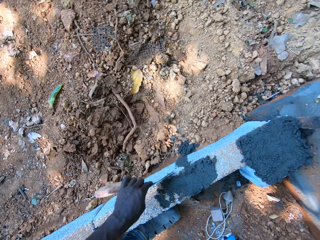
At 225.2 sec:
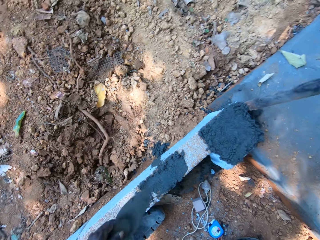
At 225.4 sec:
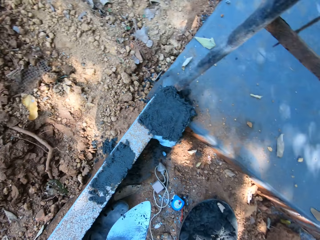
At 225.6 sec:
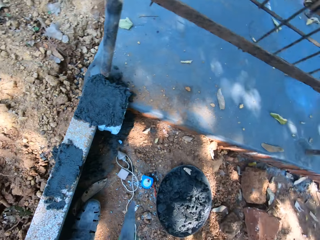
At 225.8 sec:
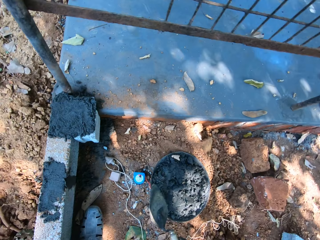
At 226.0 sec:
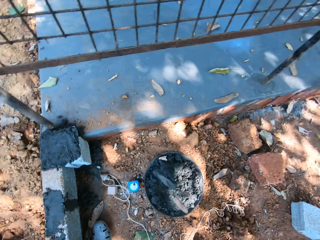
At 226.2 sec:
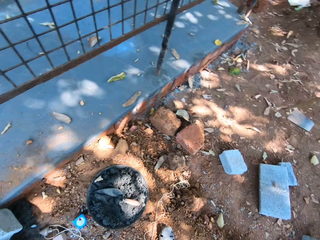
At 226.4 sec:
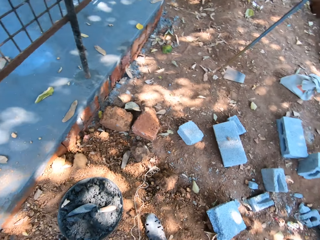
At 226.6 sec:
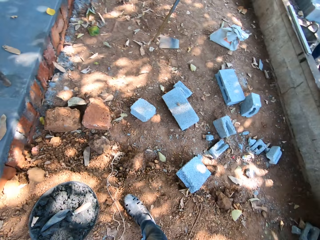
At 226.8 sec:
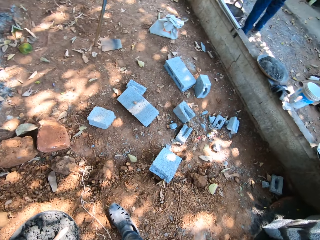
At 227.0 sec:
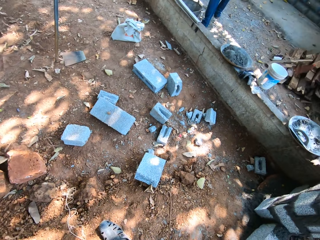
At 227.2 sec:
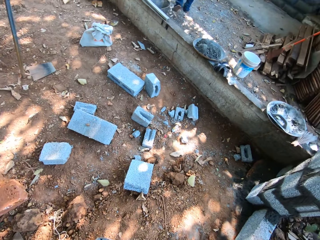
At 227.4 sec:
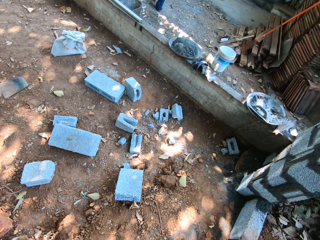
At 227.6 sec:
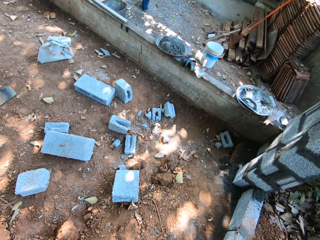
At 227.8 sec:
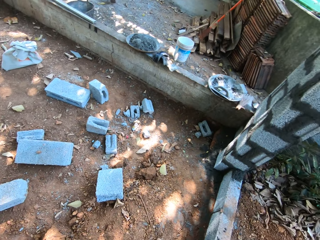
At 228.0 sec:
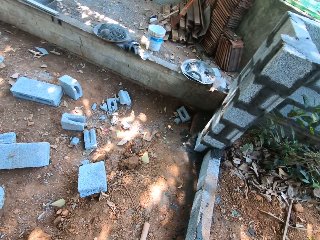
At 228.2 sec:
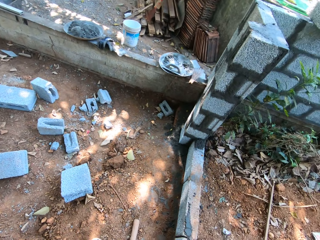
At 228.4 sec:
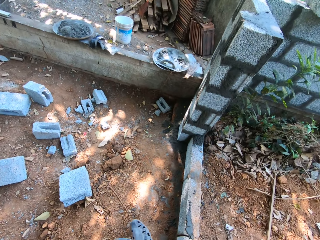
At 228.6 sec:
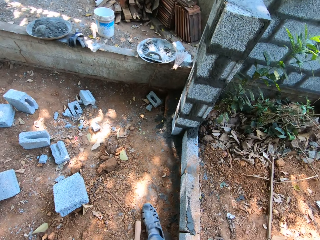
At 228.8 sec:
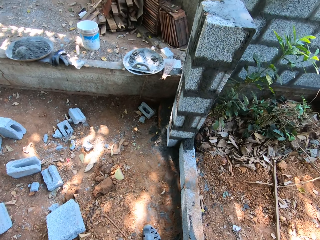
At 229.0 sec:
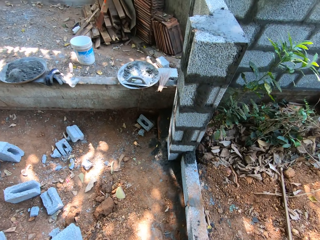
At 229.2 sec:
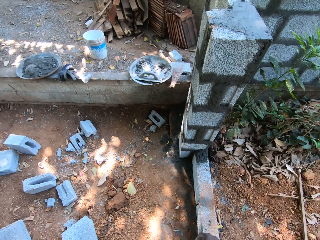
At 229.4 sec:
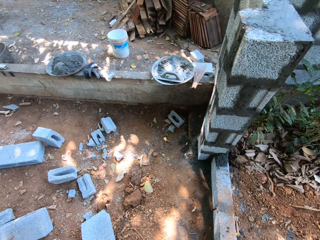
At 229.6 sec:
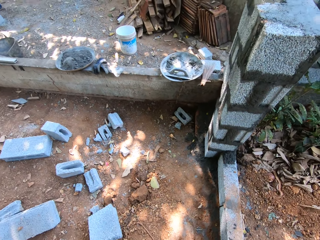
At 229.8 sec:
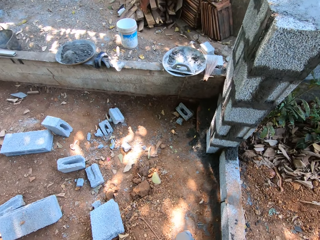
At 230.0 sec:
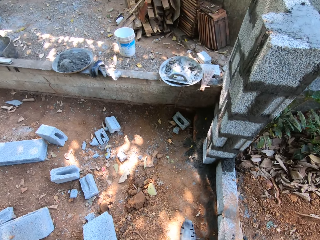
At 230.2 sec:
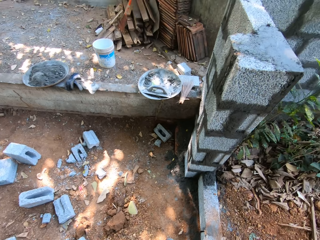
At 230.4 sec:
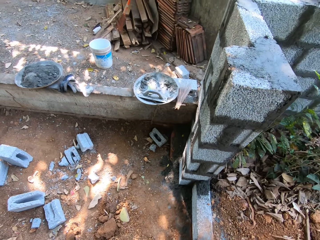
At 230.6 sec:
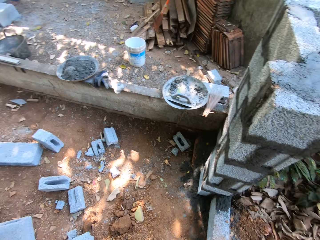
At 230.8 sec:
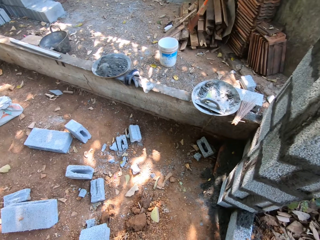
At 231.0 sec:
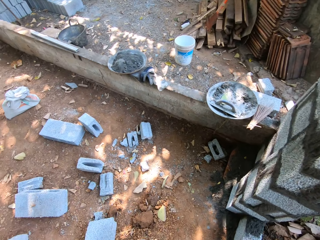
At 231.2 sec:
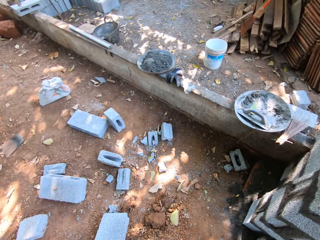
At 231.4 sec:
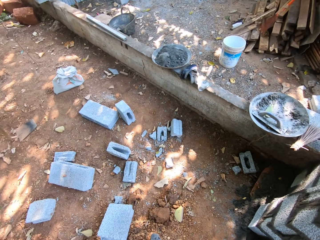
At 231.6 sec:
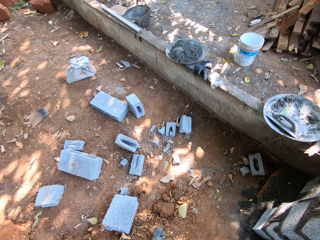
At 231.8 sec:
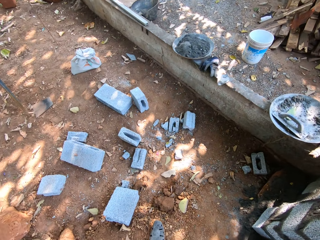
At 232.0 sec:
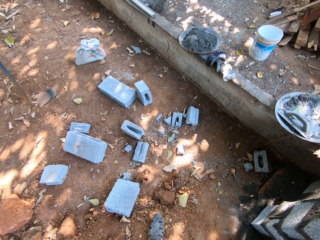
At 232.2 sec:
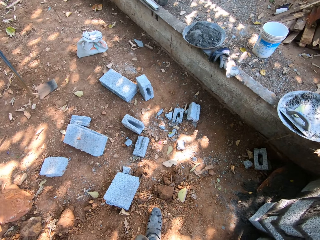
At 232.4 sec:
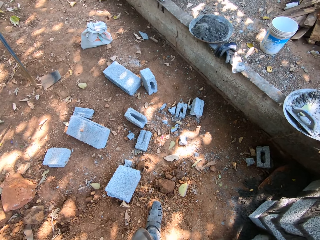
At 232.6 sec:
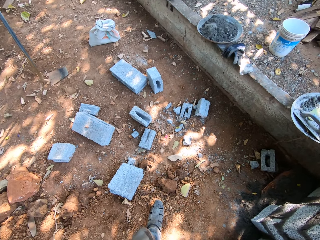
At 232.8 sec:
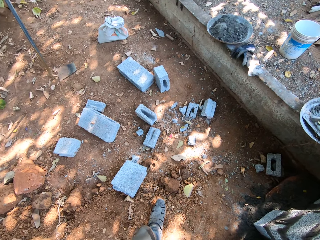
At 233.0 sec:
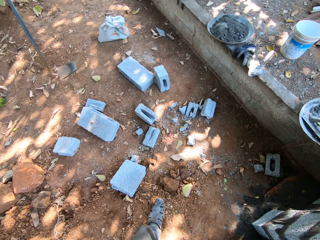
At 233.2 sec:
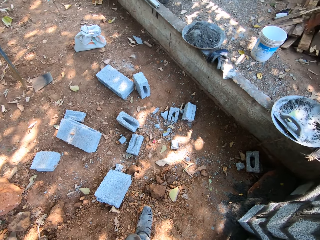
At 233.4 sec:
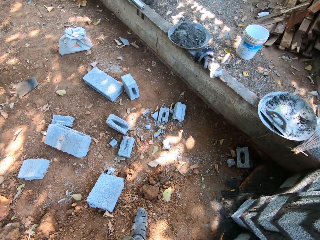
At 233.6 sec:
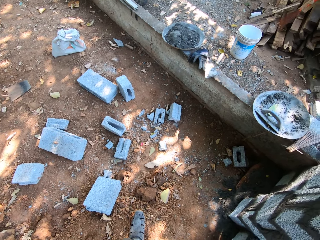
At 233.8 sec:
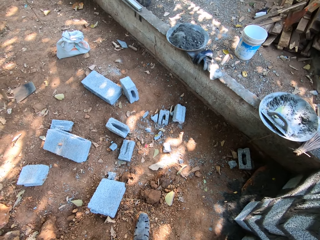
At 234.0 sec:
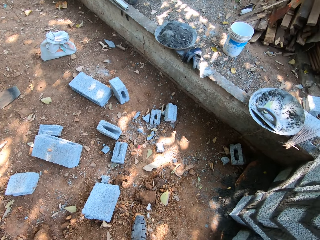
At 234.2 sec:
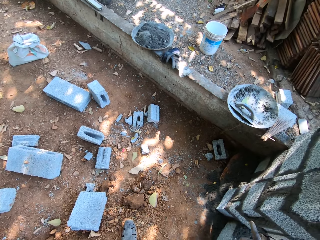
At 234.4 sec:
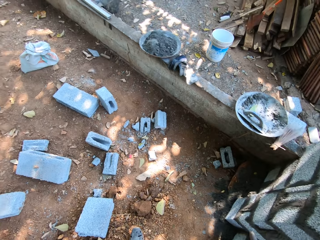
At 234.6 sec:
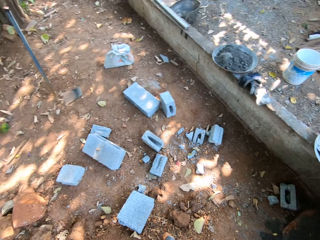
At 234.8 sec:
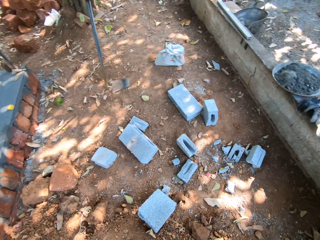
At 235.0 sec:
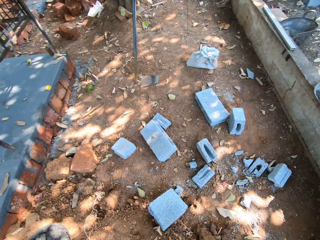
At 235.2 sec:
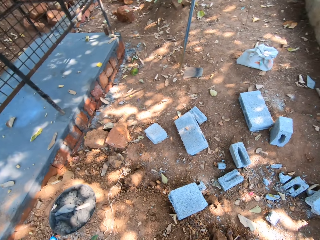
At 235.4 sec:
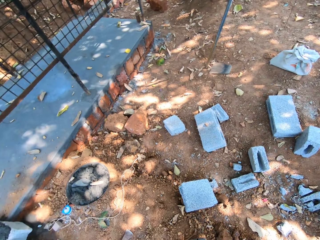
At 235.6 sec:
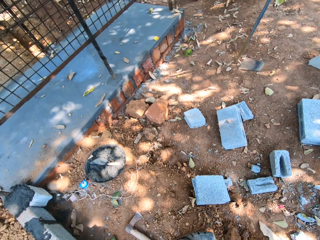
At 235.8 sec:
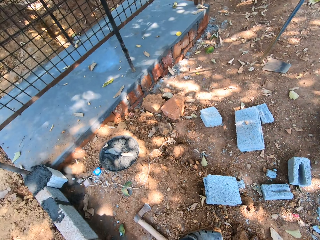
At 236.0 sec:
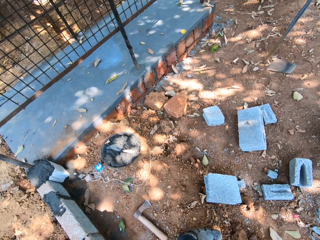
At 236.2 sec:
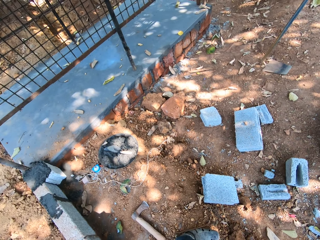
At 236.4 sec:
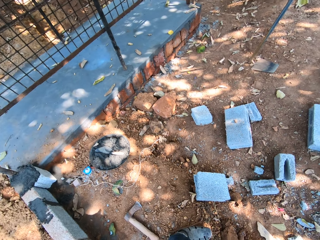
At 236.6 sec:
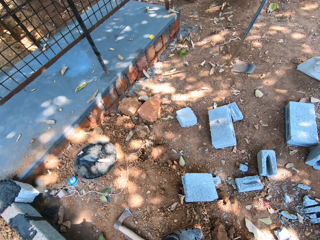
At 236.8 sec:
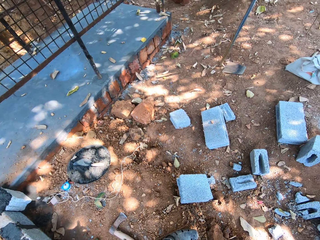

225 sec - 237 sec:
The camera wearer drops the trowel in the head pan with his left hand. He looks around the construction area.

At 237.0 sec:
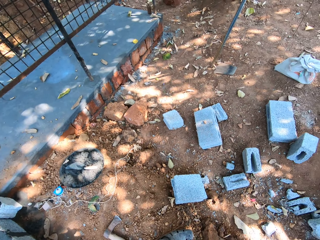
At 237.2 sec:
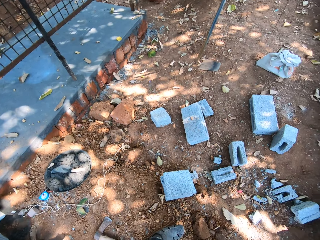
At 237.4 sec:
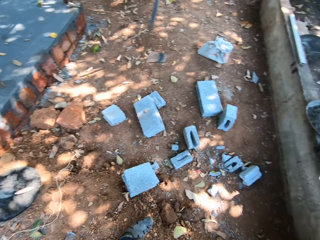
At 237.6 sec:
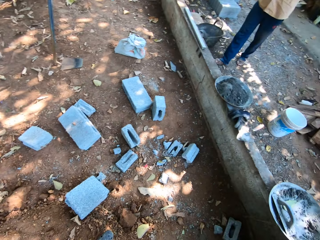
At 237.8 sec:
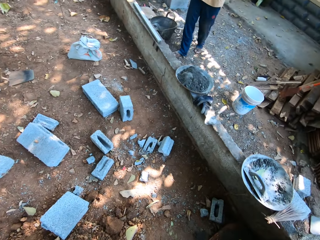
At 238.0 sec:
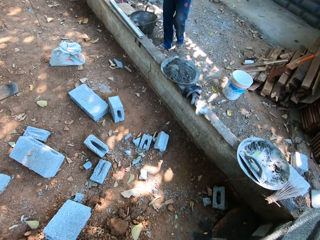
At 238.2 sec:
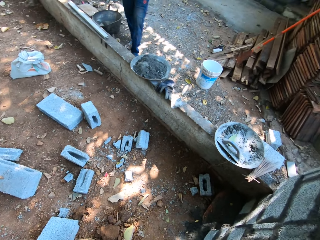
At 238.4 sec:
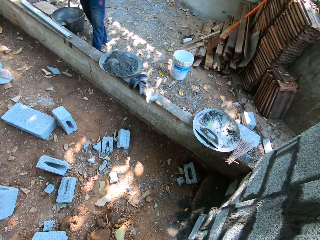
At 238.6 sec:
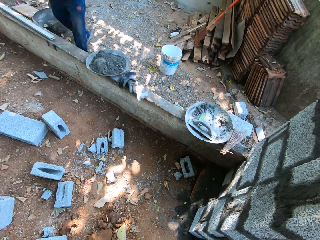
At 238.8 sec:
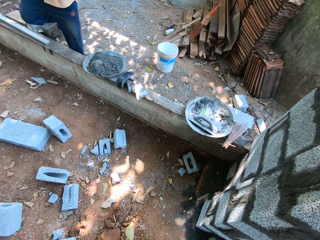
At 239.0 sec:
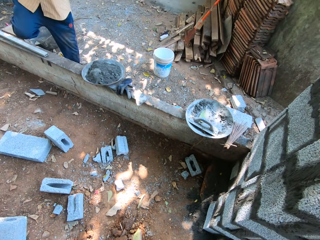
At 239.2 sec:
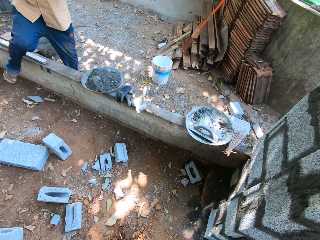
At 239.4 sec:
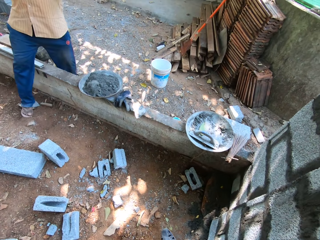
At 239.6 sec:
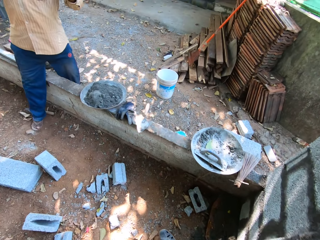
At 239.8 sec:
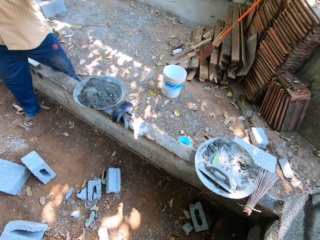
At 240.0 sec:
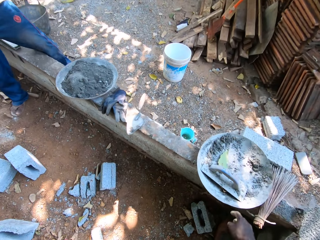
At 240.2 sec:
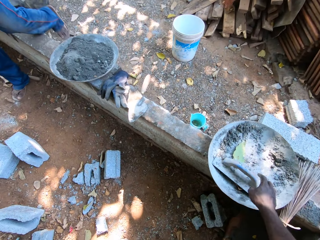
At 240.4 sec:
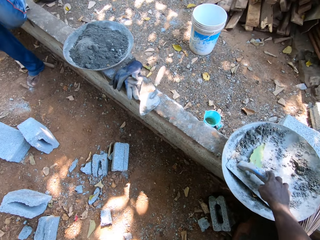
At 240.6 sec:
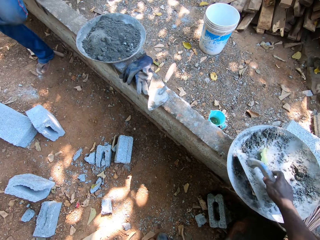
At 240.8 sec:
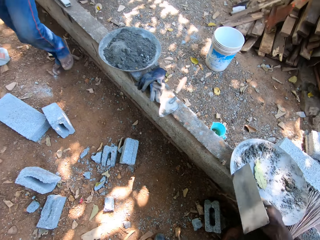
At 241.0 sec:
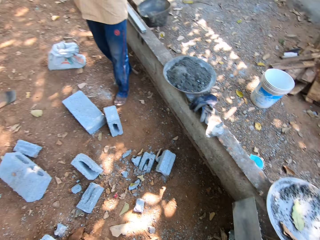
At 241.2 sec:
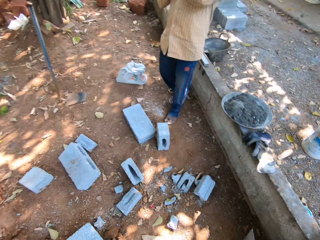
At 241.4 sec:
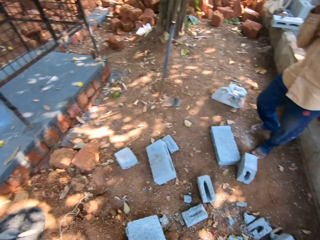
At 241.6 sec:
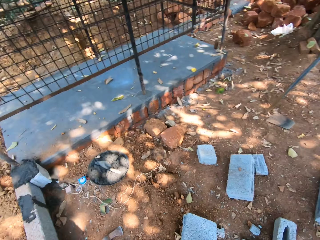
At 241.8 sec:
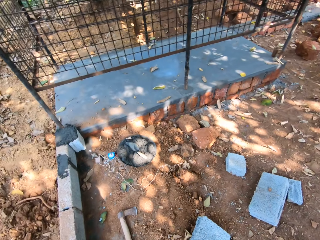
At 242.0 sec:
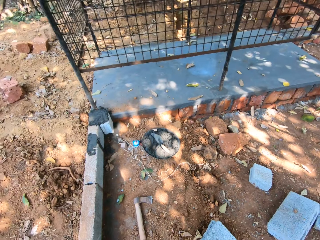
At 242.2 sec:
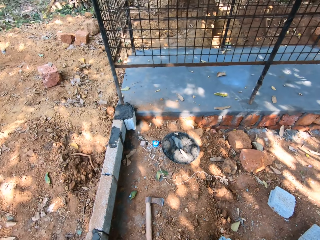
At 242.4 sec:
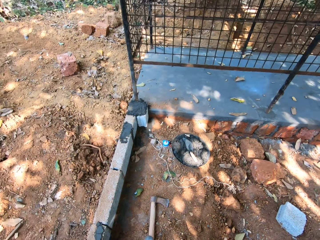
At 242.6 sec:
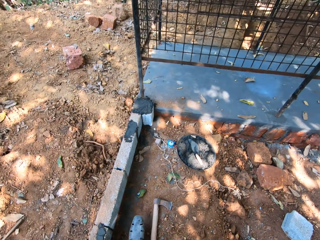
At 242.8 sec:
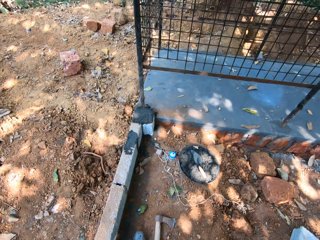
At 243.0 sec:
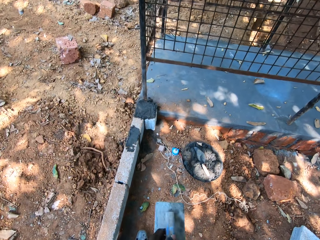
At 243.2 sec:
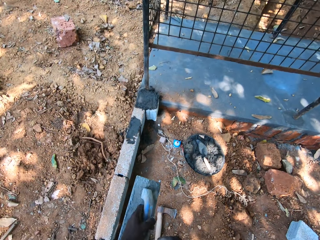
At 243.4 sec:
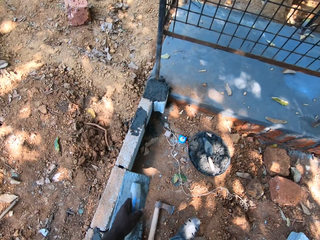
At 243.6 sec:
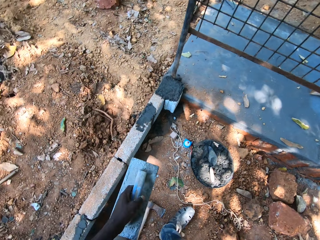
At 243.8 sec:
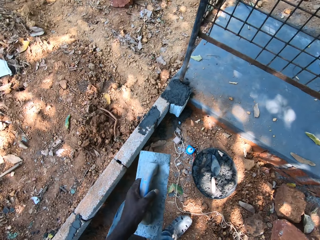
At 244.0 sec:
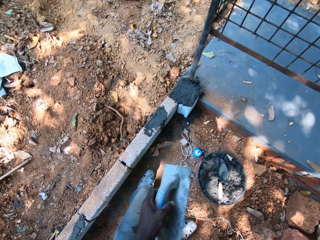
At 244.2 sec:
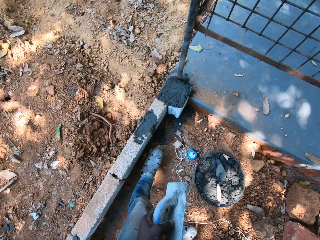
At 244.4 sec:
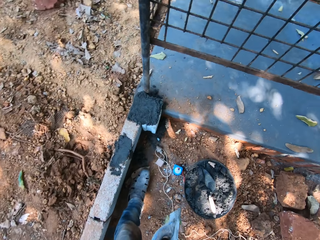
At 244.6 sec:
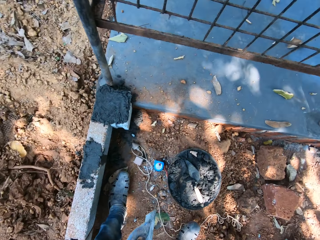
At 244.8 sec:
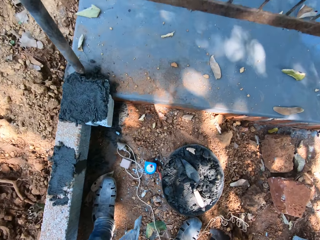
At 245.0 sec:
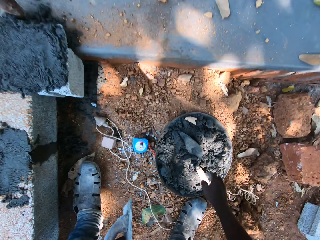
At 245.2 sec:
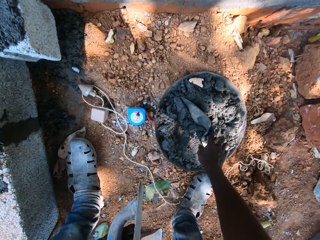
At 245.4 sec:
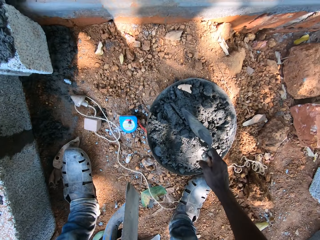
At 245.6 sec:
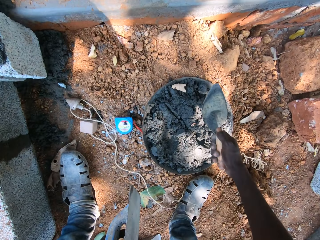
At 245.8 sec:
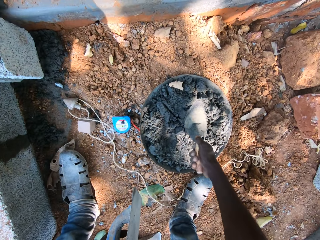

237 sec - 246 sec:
The camera wearer picks an edger from a tray on the building bricks with his right hand. He holds a wooden float. He picks the trowel from the head pan with his right hand.
